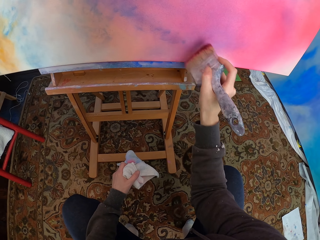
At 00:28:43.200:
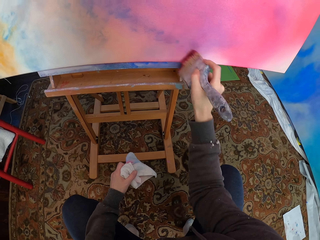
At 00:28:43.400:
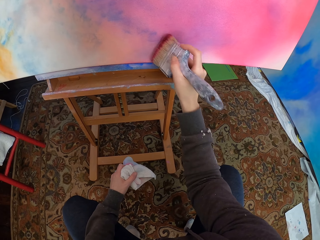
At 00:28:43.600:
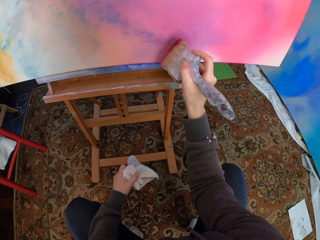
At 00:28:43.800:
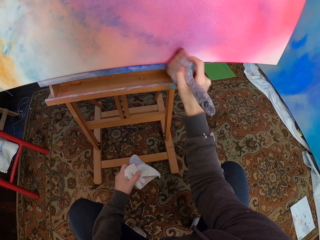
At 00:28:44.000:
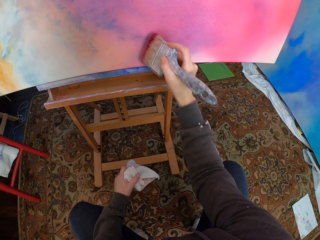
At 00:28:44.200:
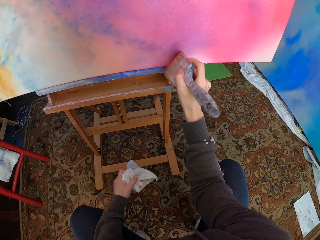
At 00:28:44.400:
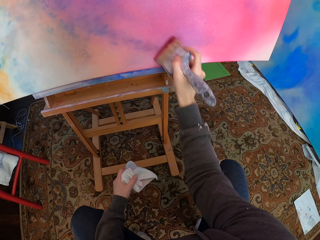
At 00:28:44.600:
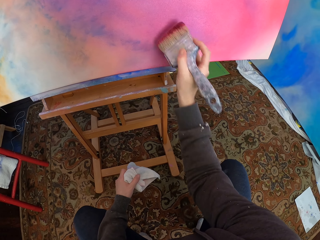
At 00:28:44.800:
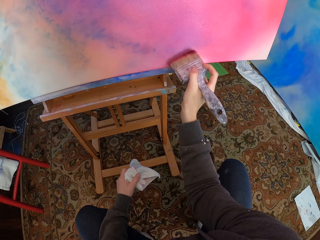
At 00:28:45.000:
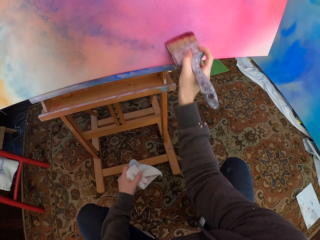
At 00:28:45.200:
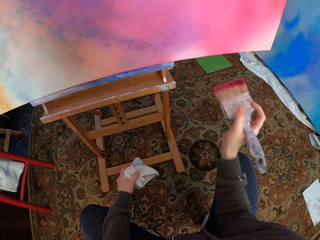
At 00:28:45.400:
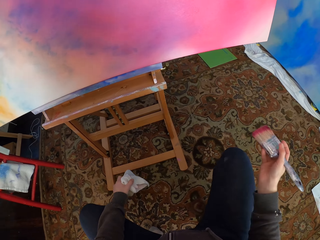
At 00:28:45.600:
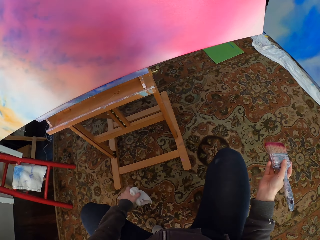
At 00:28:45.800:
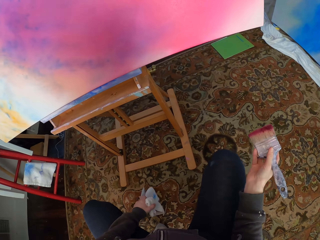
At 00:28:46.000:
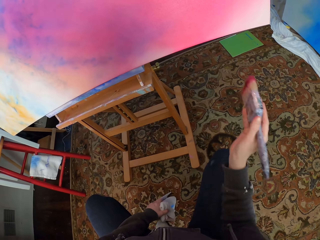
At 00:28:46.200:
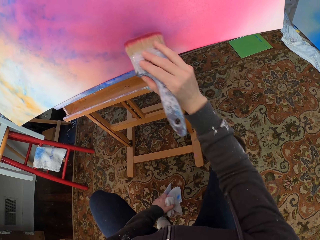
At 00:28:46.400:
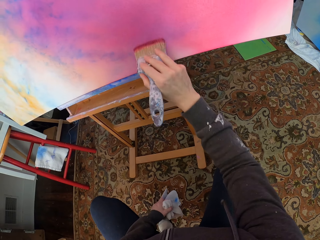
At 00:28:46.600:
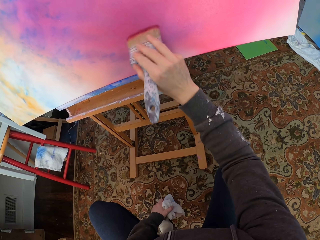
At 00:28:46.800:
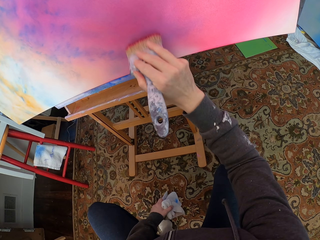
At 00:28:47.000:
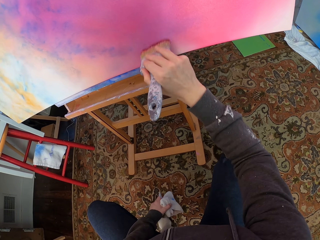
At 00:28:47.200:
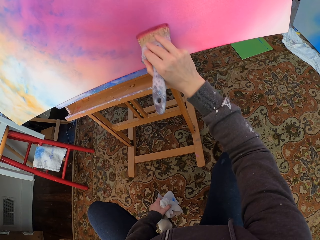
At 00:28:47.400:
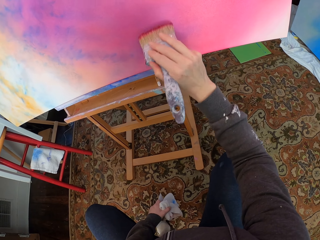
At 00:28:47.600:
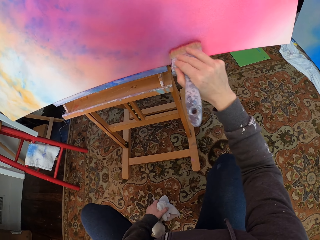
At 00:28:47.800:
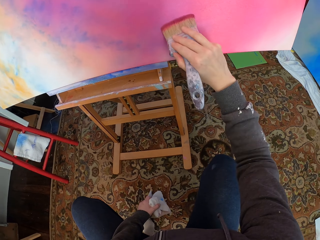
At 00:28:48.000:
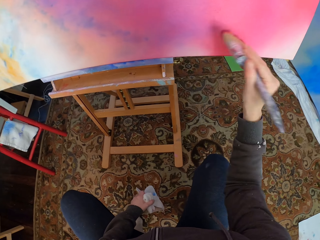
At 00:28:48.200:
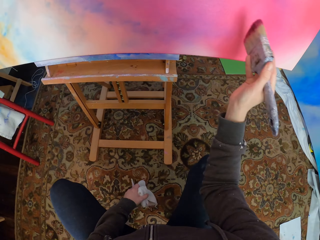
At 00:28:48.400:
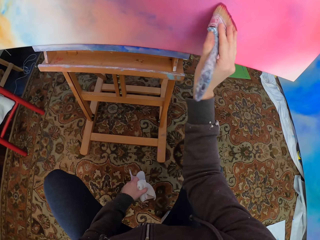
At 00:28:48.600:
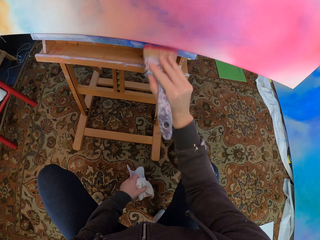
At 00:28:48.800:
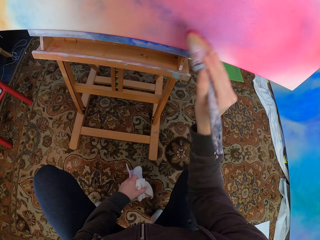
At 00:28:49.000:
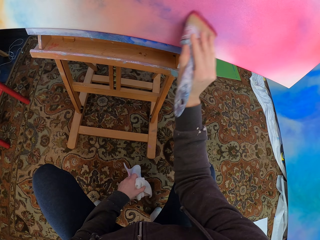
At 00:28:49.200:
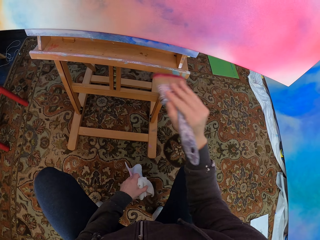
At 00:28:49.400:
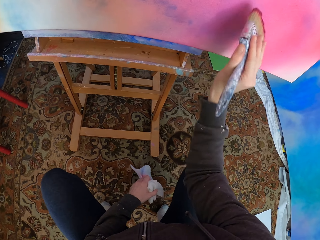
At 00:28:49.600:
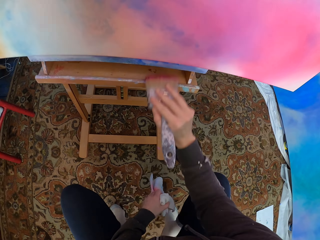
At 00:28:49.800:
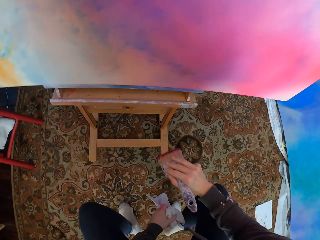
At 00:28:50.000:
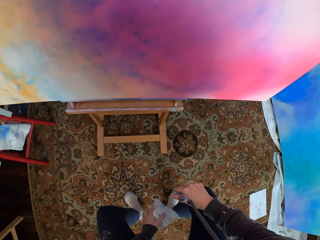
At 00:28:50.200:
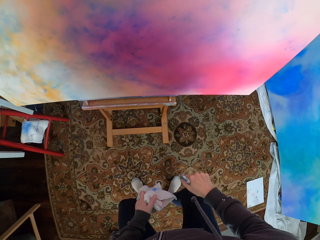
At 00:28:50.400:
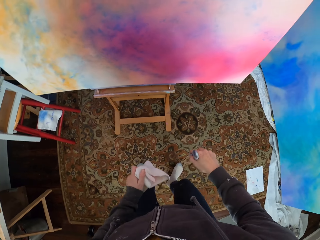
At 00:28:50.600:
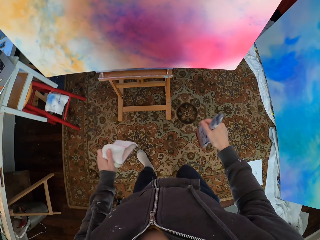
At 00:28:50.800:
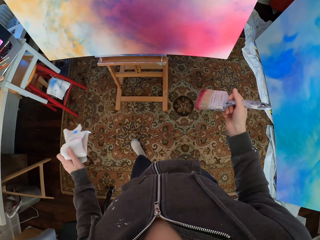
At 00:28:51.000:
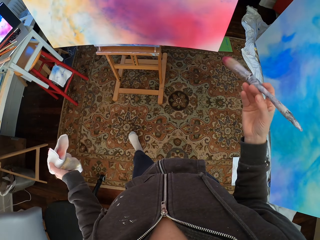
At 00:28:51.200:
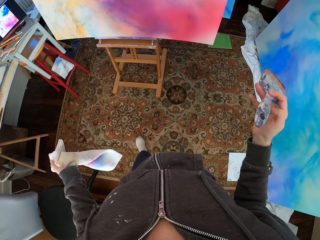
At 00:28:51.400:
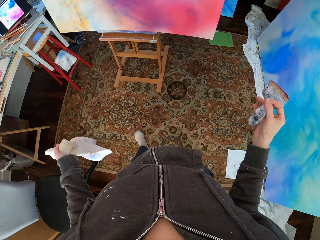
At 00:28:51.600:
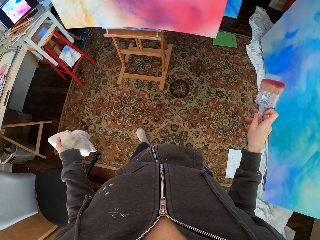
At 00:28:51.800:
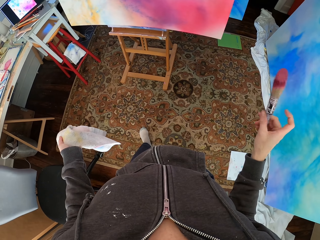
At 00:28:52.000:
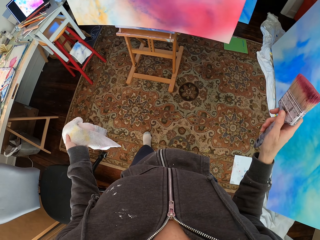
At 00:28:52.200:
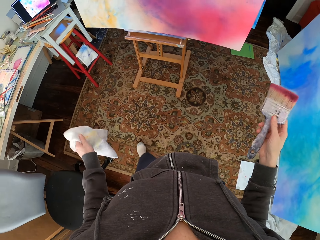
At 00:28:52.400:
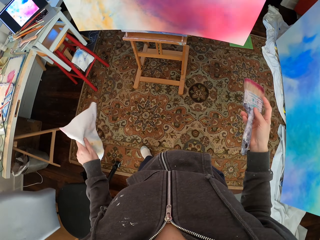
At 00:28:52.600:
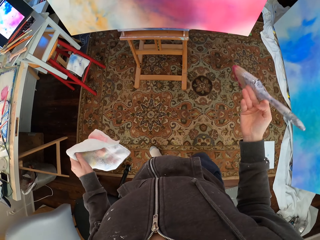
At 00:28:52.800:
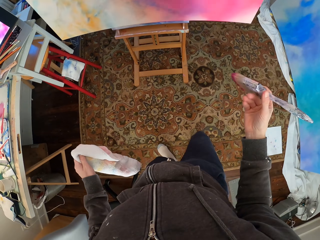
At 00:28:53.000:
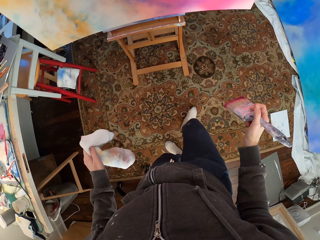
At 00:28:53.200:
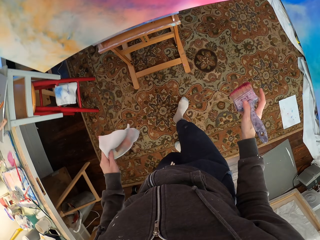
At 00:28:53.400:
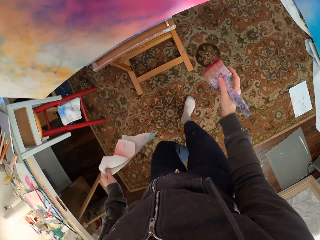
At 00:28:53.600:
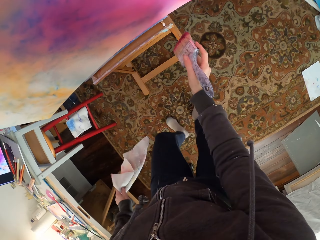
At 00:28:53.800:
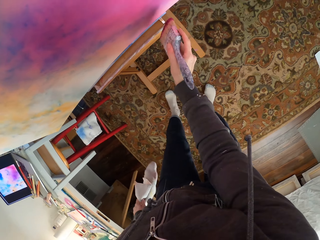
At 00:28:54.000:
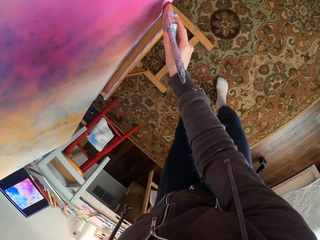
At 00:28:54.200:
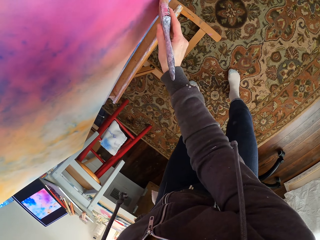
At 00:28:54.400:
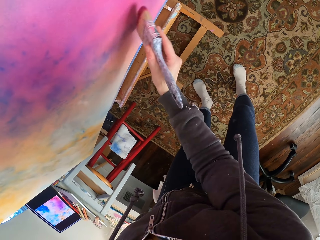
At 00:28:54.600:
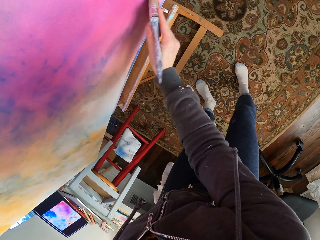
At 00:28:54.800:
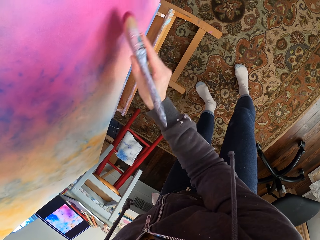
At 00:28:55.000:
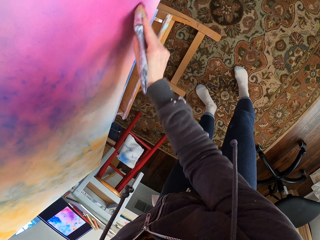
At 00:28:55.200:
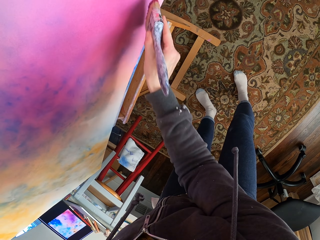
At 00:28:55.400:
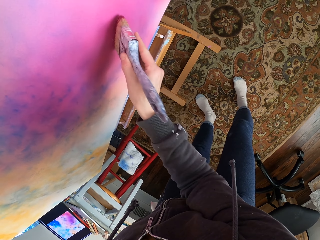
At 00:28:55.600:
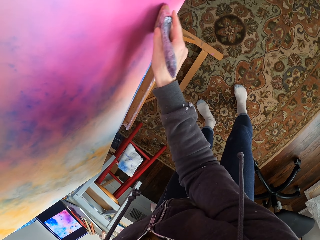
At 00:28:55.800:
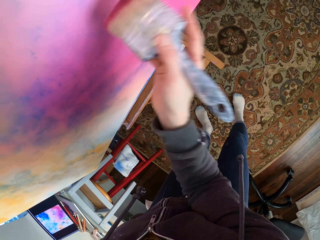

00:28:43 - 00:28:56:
The camera wearer looks at the canvas. She paints the canvas. She stands from her knees. She moves the brush on the right hand. She moves to the canvas. She paints the canvas.

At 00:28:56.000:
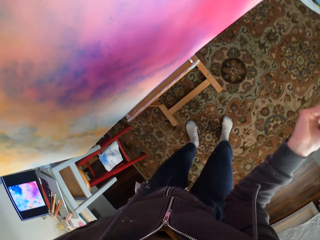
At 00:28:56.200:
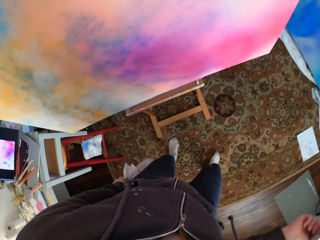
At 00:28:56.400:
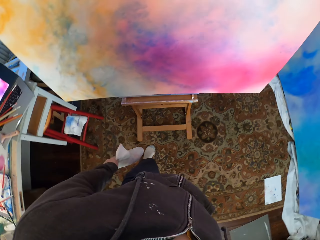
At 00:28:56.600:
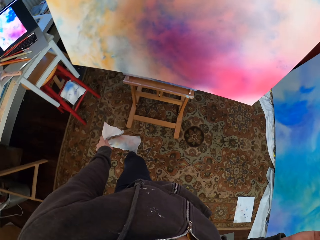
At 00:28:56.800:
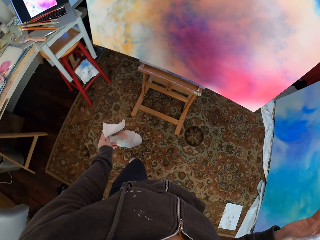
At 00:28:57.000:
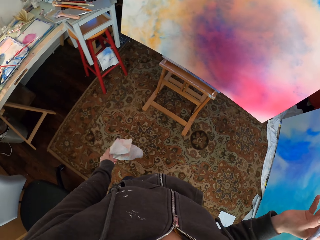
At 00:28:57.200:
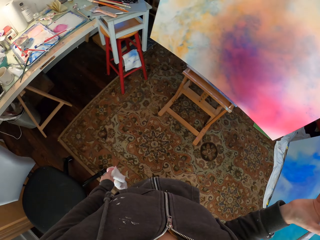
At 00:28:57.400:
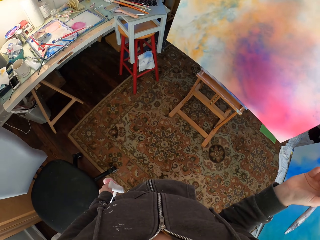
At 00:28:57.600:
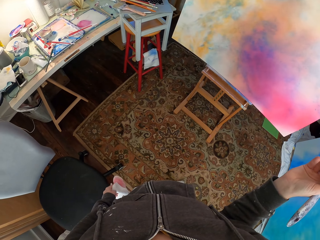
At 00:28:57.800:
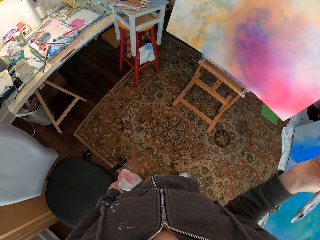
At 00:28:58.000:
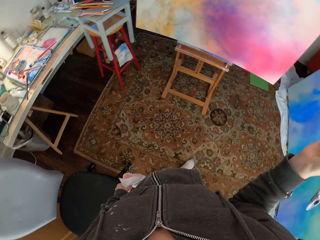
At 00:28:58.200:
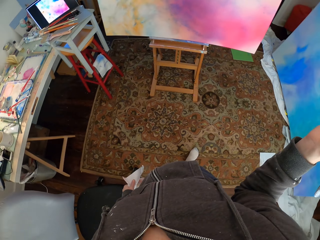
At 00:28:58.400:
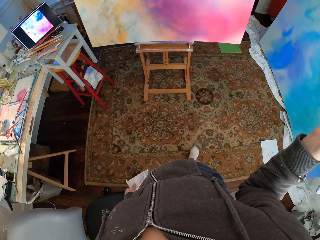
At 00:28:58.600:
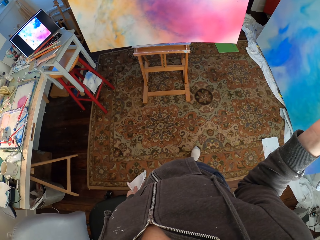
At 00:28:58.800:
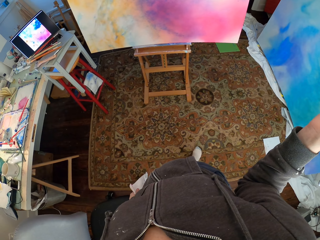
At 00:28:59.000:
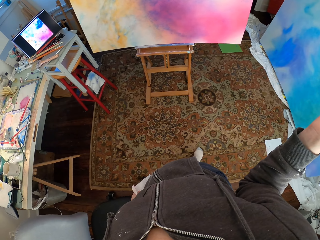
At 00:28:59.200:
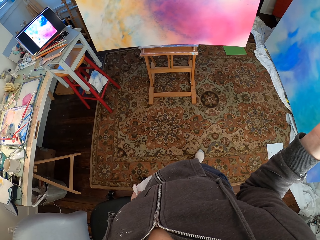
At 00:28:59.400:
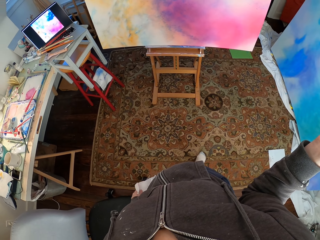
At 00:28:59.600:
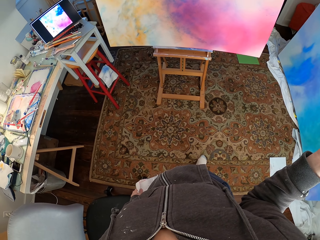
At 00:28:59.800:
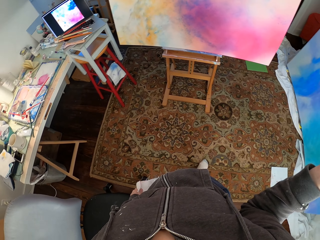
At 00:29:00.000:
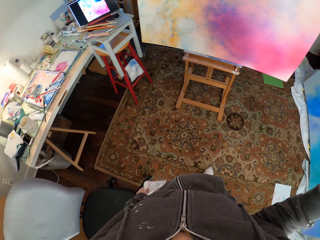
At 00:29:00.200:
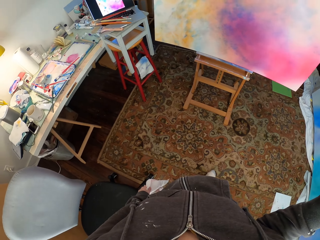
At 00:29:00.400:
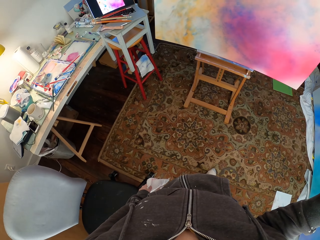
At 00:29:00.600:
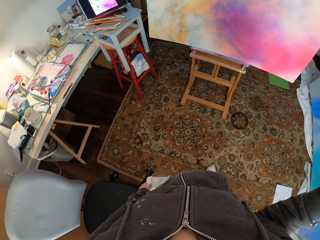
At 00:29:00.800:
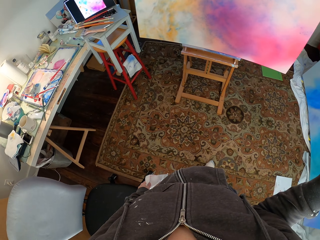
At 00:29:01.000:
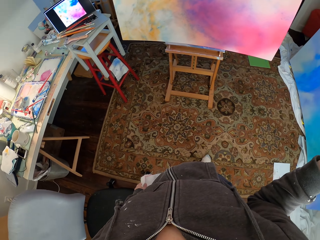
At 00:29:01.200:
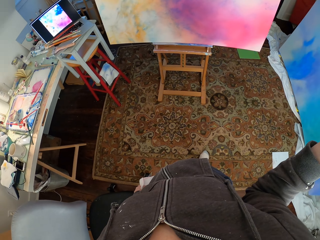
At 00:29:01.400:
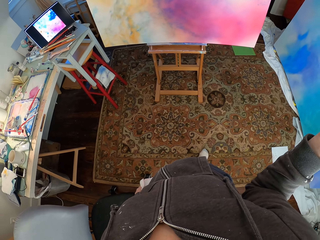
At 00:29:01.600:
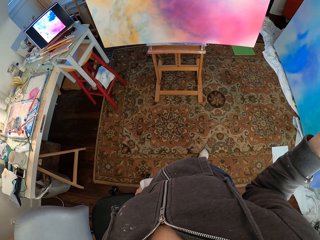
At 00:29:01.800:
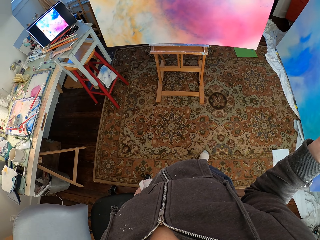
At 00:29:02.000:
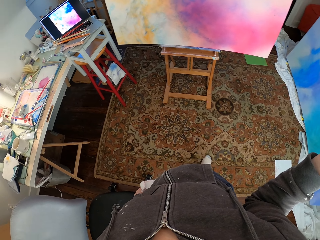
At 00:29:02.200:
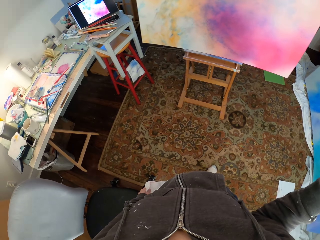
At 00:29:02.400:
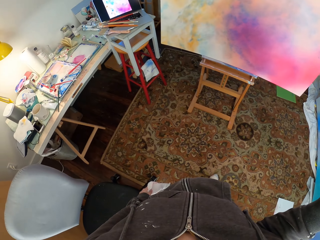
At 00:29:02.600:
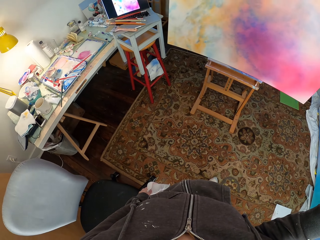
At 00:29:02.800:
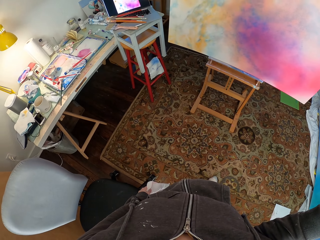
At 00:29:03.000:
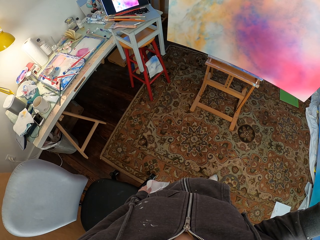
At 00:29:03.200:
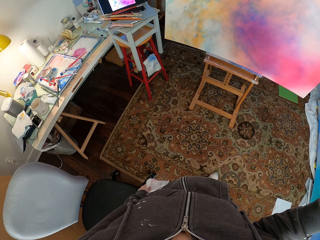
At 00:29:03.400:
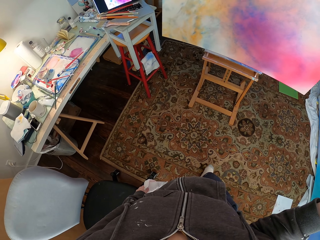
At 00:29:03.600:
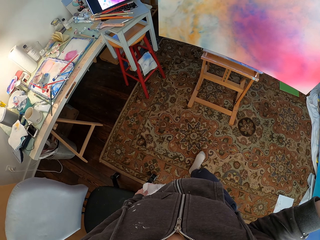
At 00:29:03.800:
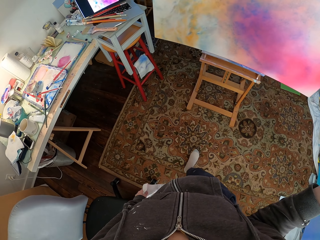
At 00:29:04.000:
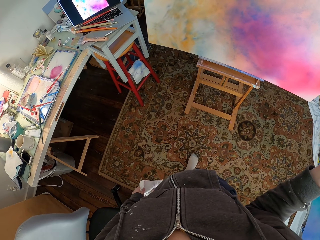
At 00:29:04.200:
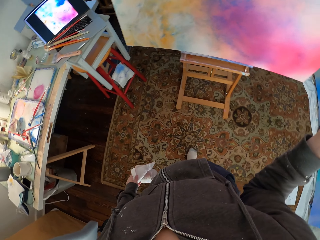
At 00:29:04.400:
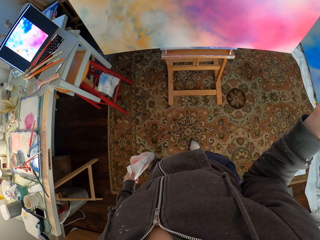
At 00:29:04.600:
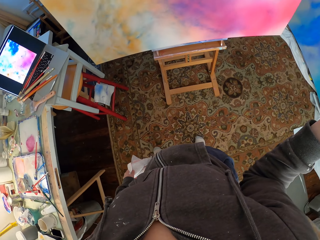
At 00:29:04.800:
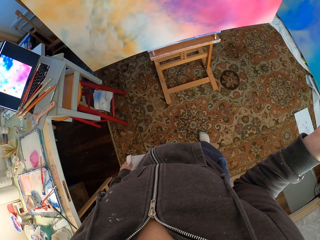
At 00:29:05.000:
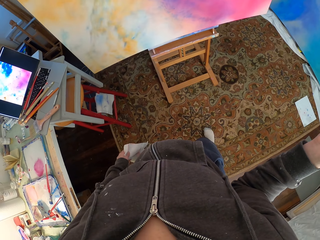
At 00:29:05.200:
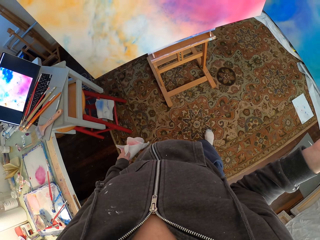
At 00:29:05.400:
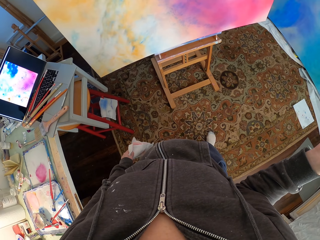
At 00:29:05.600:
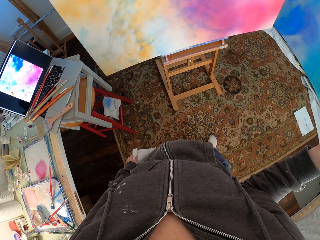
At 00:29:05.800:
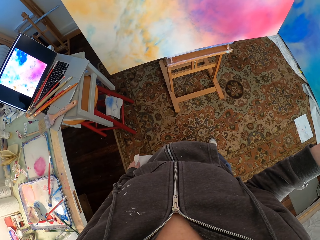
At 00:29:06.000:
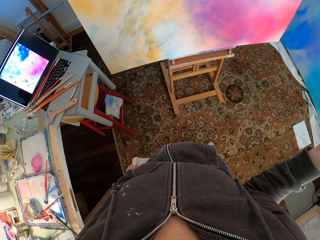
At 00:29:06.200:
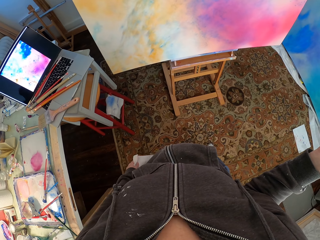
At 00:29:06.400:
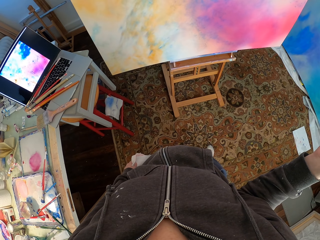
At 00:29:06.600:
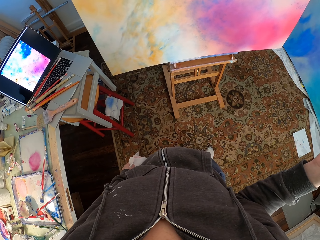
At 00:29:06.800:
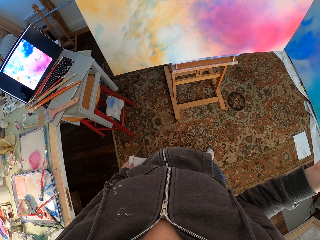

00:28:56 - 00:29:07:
The camera wearer moves backwards. They look around. They look at the laptop. They move a step.
